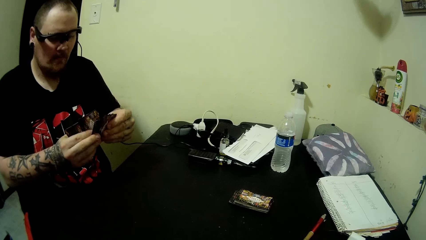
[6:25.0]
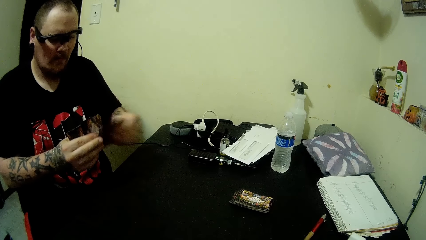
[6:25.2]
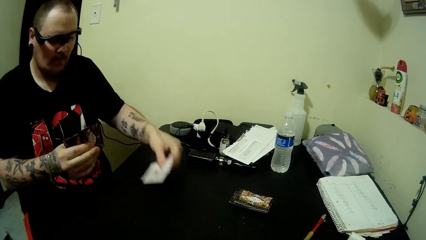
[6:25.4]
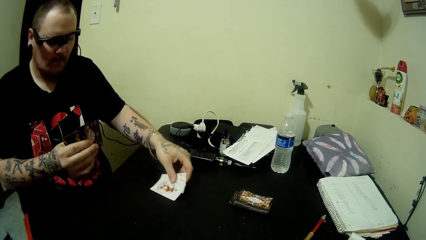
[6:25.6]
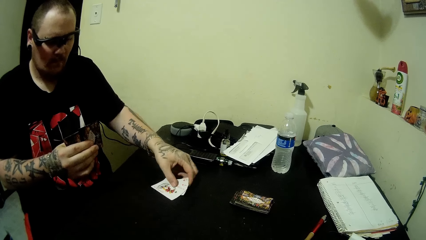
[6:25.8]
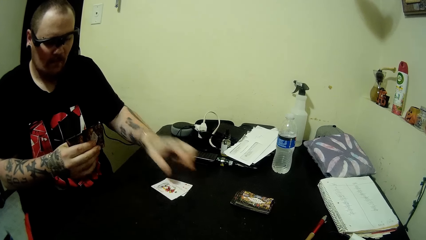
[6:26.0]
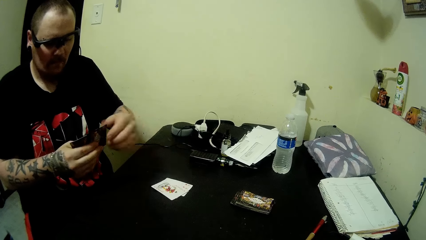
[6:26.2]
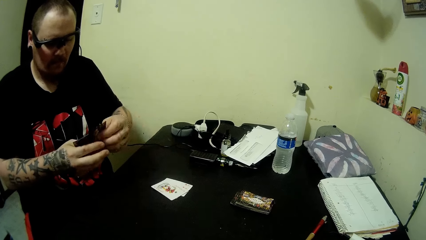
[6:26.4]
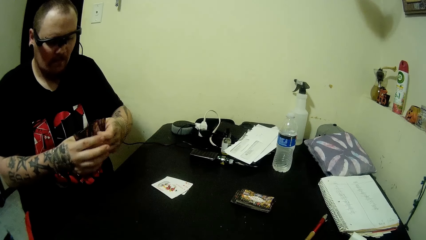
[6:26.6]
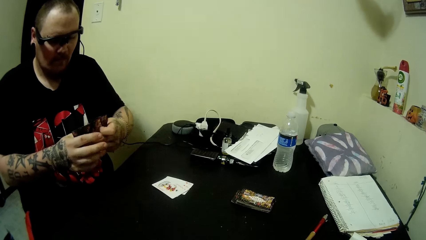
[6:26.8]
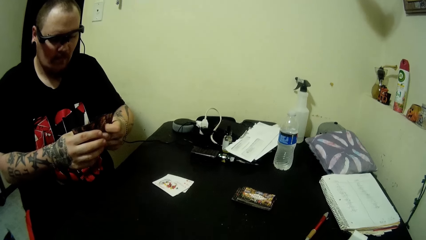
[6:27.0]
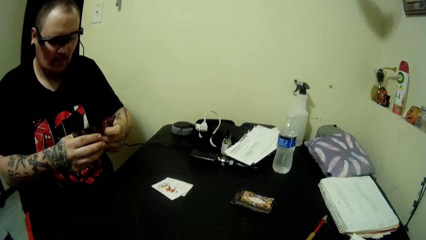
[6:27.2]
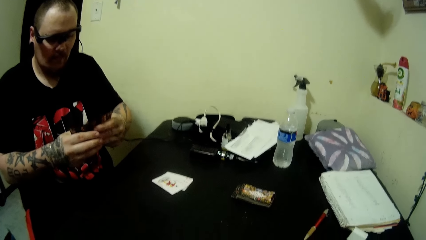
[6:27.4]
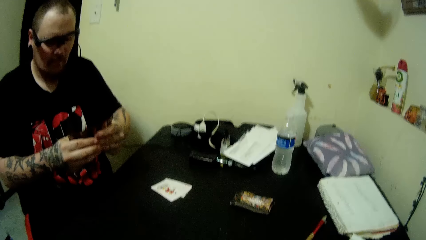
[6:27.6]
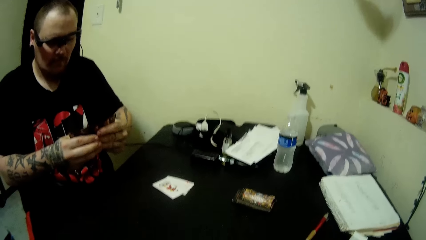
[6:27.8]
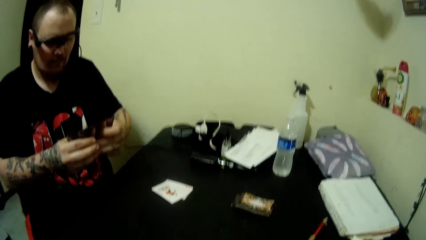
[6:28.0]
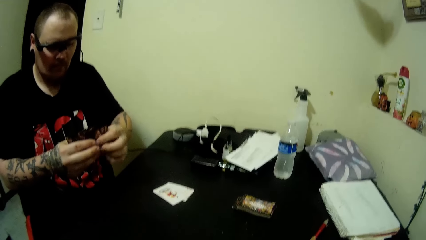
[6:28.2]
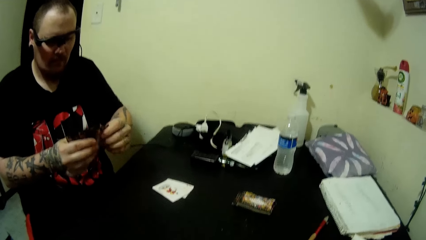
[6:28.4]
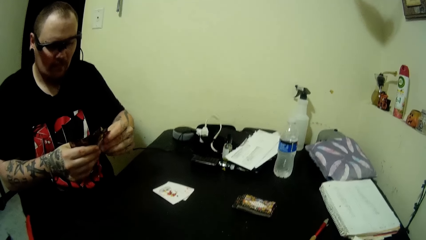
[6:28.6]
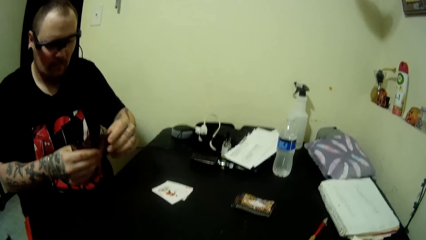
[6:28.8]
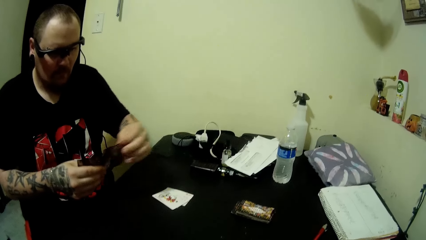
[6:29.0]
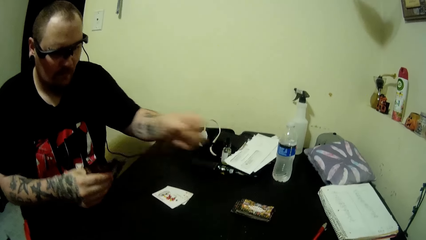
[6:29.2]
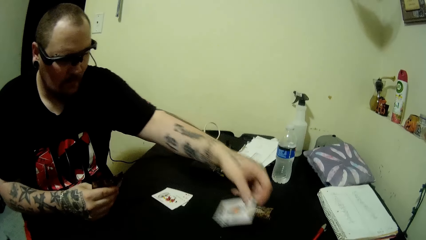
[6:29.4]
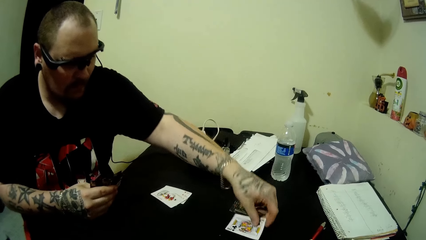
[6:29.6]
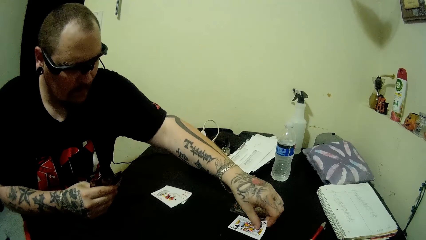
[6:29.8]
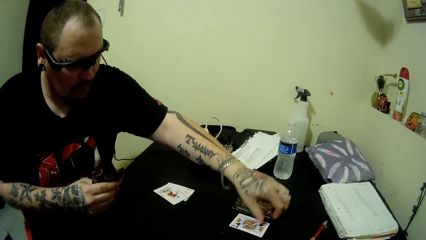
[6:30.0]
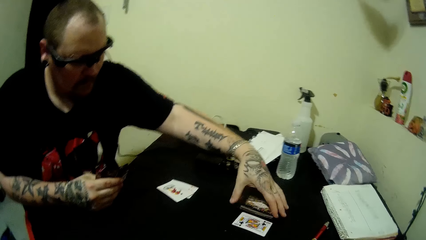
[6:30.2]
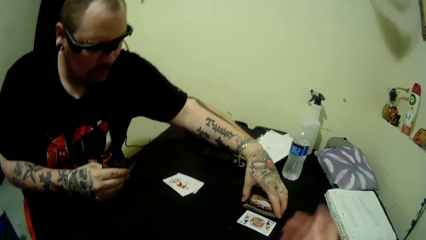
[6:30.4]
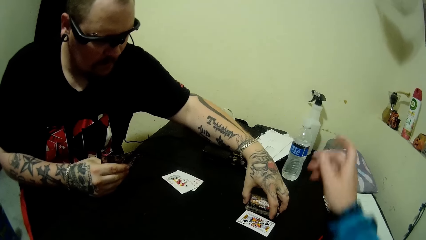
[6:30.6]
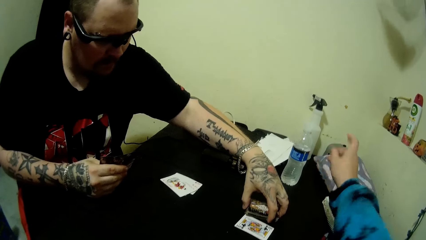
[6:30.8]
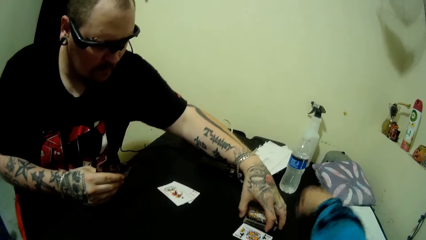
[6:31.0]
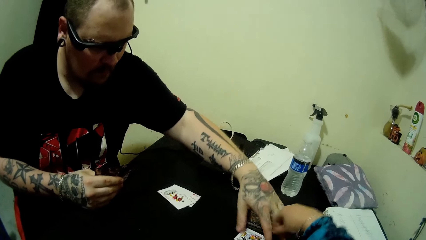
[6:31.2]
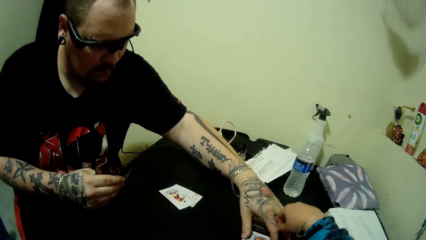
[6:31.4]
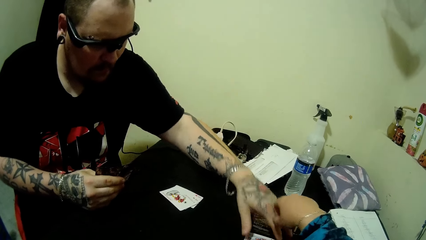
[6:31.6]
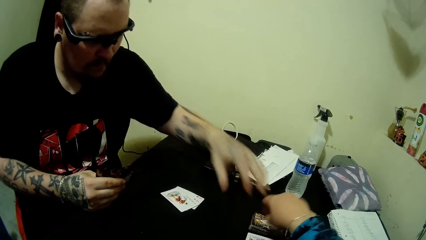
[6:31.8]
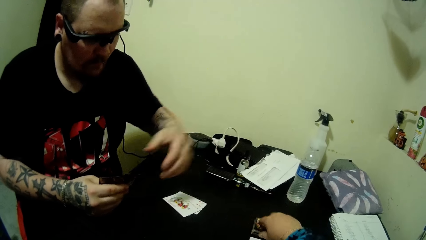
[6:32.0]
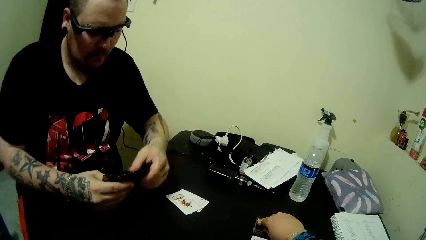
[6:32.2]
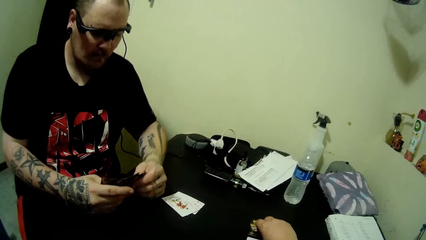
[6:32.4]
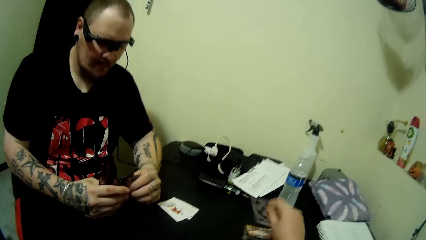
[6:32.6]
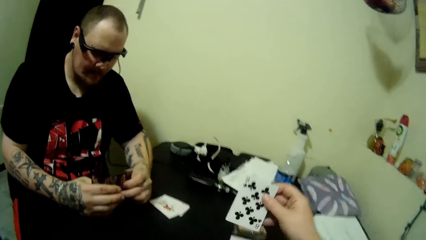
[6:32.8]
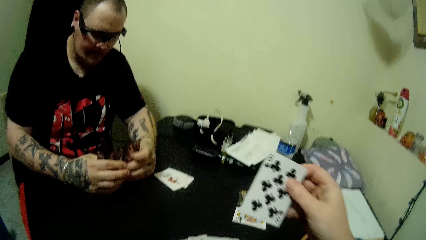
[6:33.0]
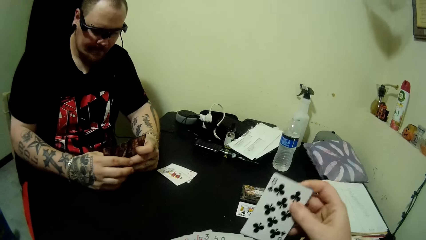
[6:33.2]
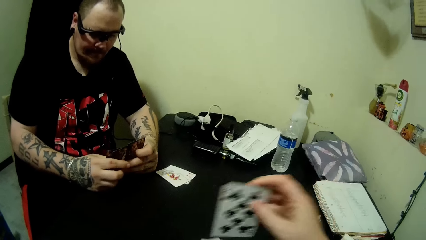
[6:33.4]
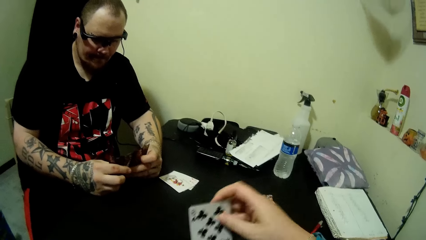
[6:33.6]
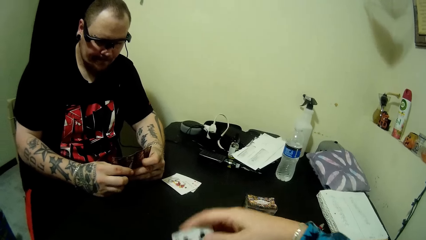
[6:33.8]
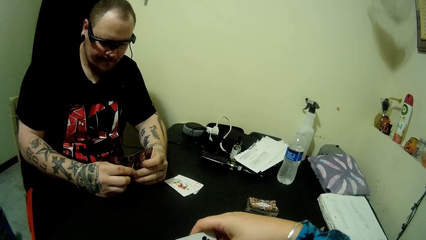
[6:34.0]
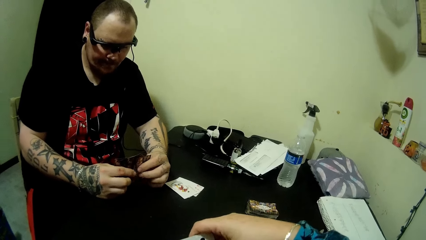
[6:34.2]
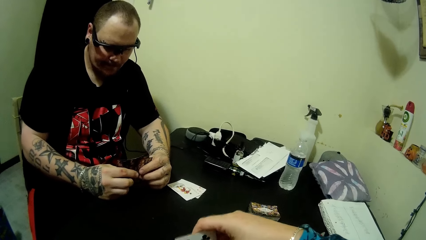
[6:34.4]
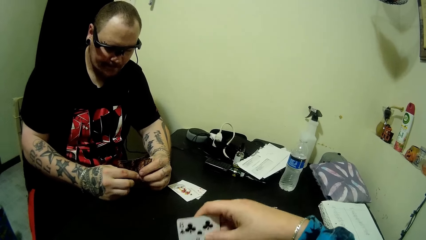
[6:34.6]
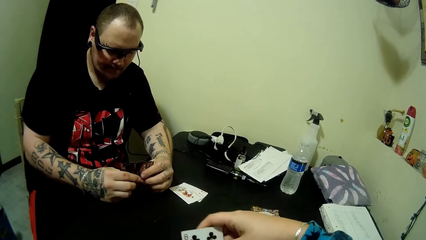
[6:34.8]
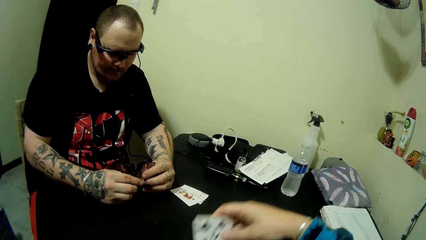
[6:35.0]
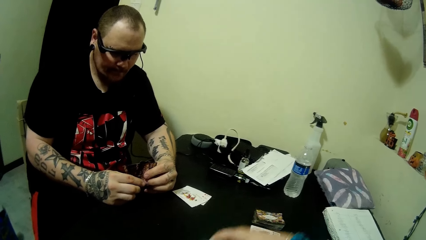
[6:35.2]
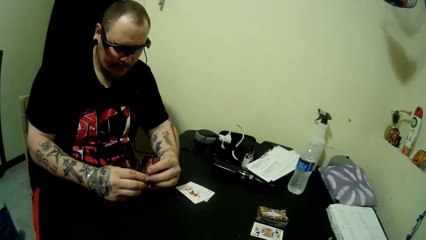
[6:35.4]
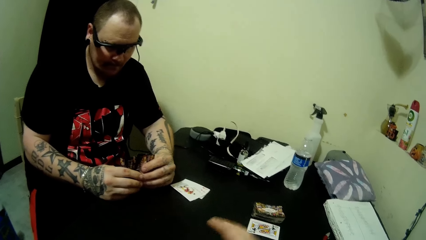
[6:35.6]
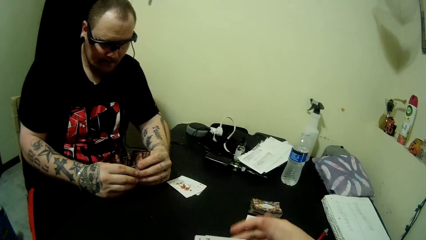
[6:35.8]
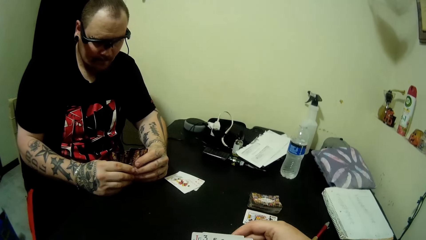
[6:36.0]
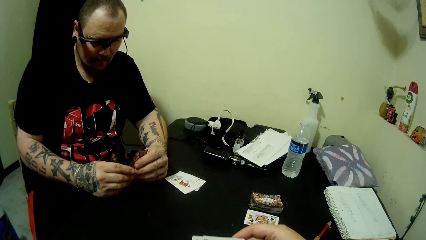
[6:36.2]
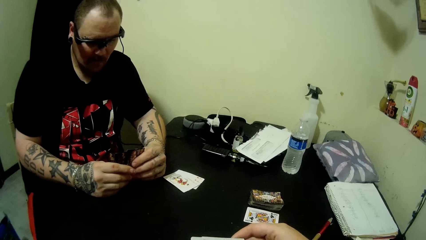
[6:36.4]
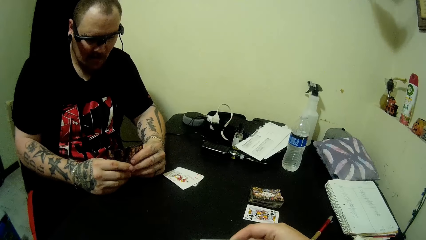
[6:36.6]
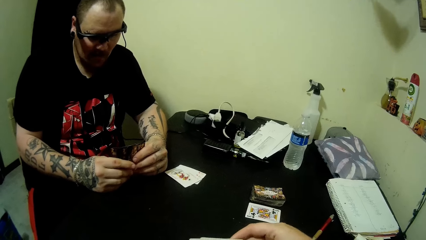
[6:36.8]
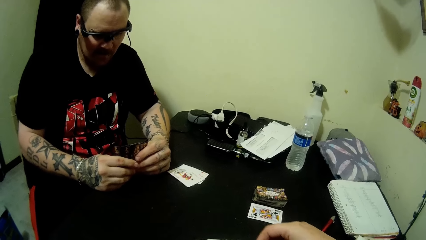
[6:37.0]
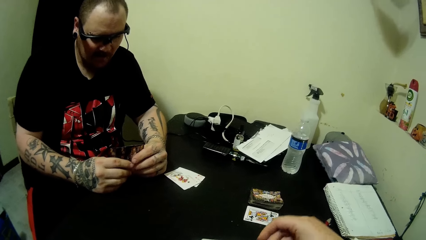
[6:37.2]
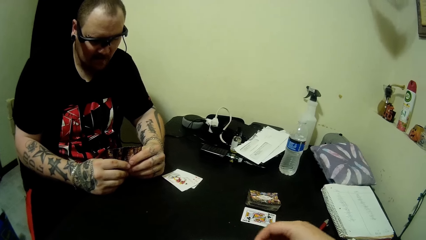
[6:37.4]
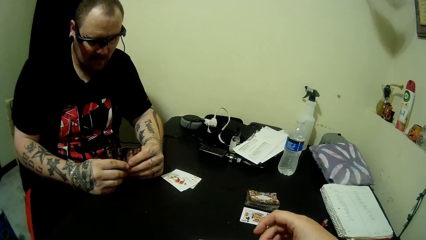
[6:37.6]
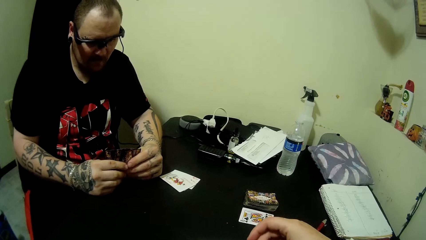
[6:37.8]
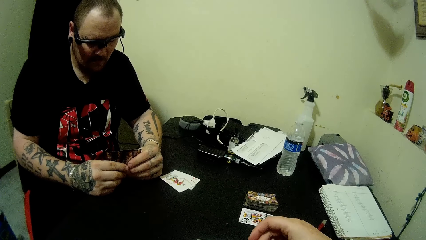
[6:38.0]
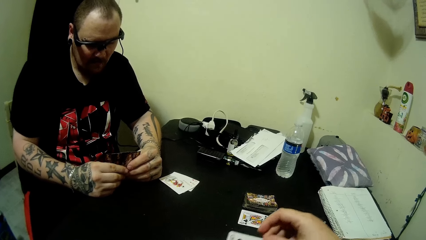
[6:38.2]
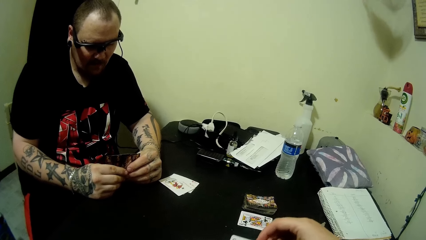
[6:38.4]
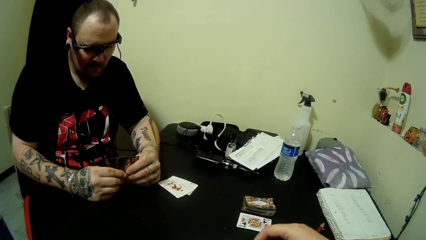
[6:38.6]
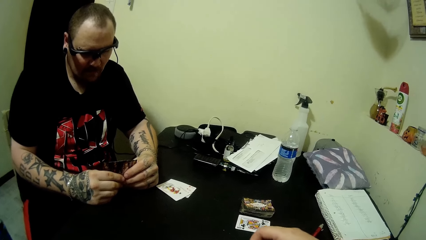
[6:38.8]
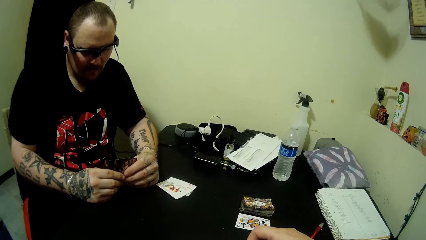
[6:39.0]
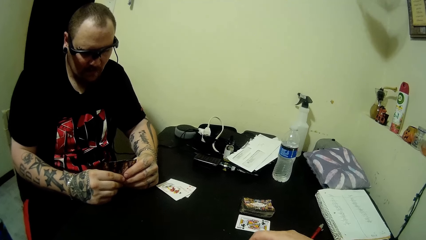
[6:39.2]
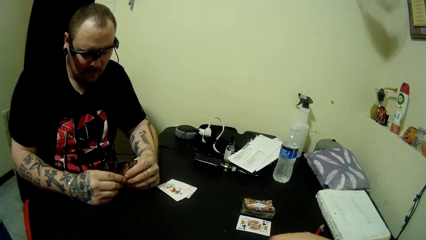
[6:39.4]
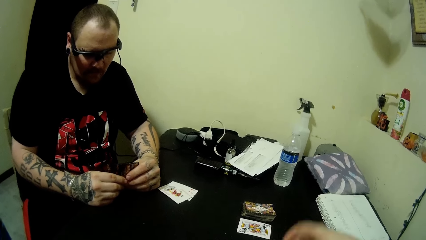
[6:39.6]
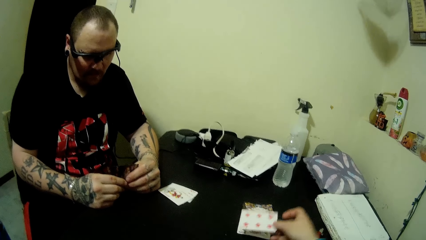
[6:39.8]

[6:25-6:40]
The man drops some cards on the table. The man drops another card on the table. The camera wearer picks up a card on the table with his right hand. He arranges the play card. He looks at the play card.
